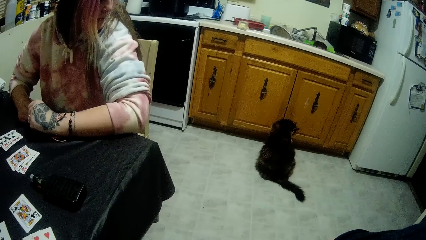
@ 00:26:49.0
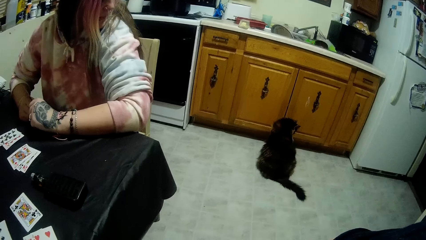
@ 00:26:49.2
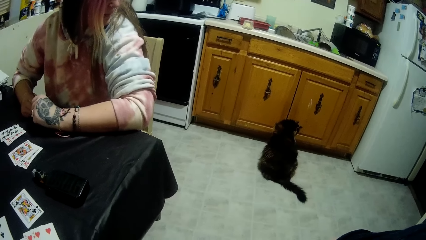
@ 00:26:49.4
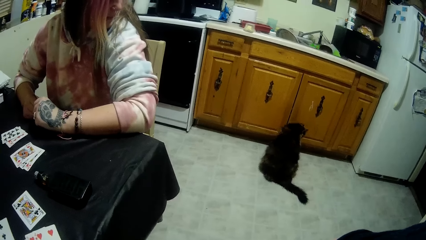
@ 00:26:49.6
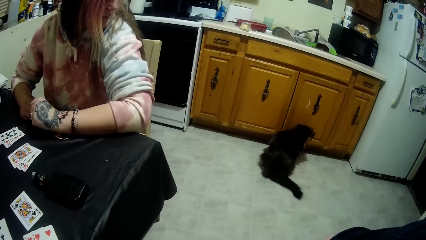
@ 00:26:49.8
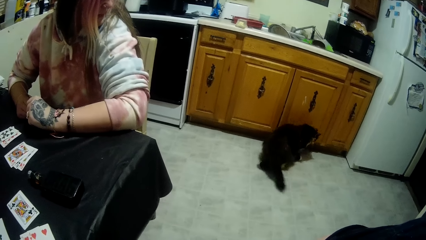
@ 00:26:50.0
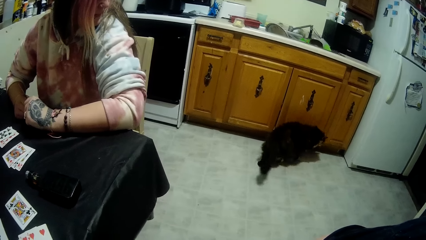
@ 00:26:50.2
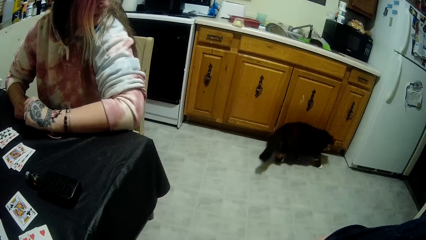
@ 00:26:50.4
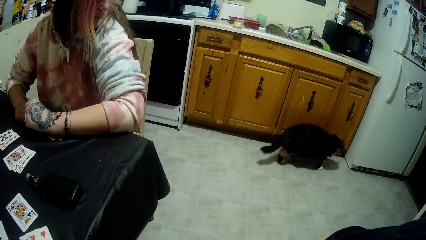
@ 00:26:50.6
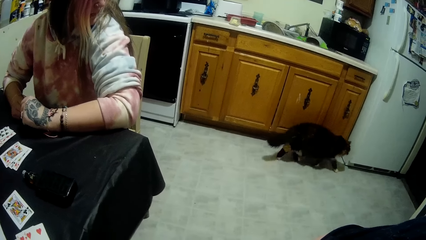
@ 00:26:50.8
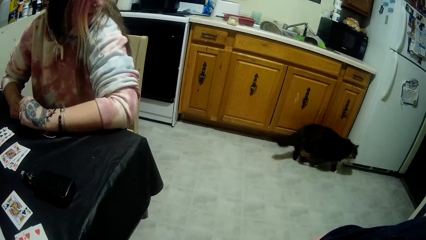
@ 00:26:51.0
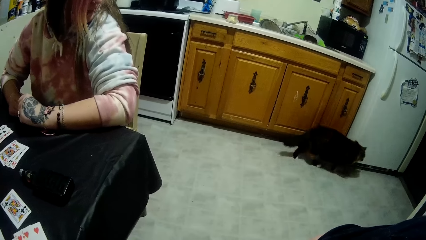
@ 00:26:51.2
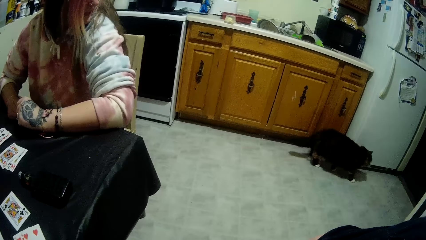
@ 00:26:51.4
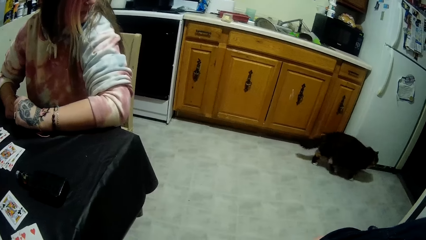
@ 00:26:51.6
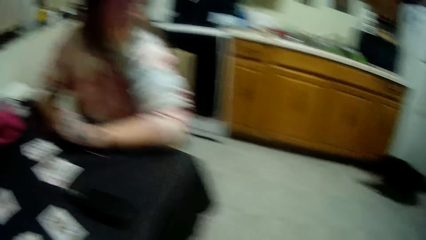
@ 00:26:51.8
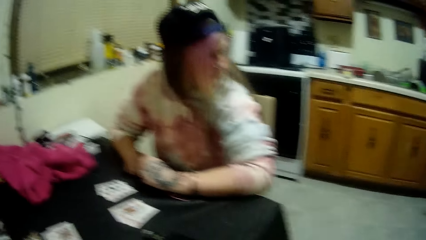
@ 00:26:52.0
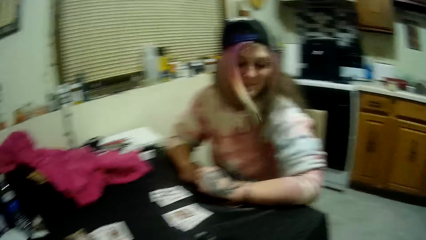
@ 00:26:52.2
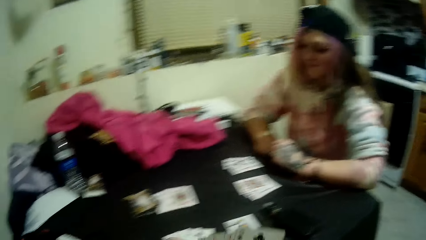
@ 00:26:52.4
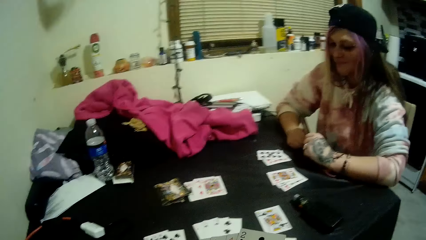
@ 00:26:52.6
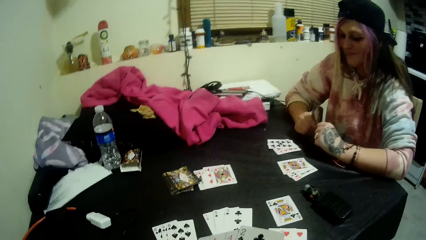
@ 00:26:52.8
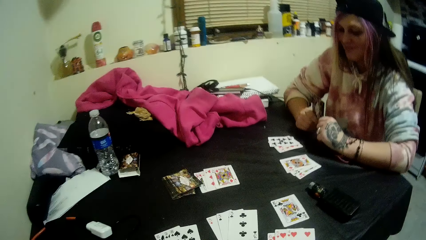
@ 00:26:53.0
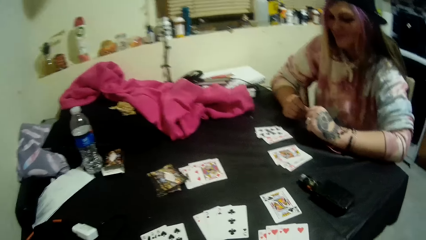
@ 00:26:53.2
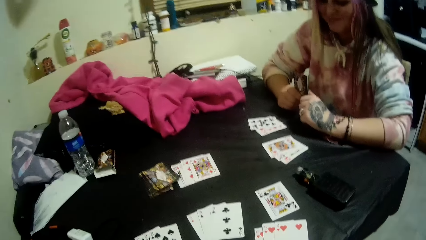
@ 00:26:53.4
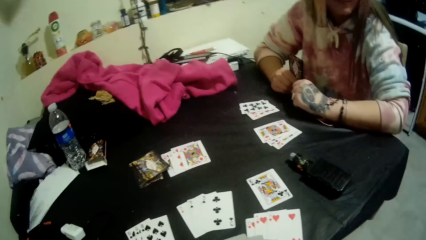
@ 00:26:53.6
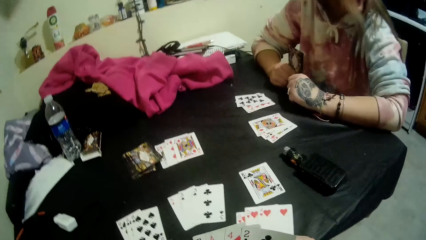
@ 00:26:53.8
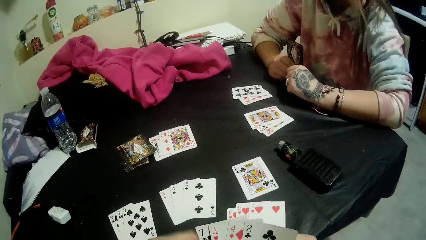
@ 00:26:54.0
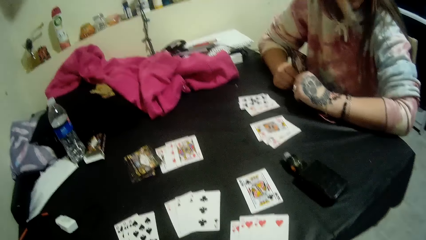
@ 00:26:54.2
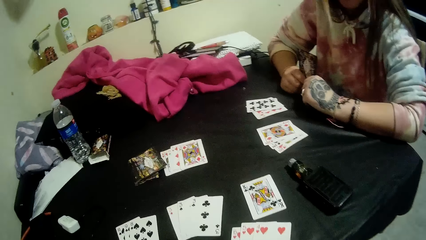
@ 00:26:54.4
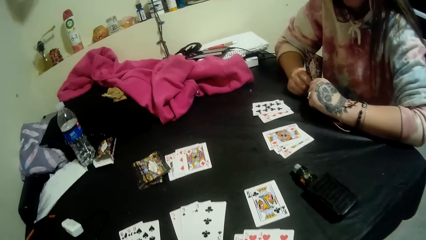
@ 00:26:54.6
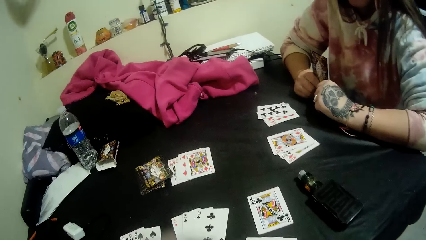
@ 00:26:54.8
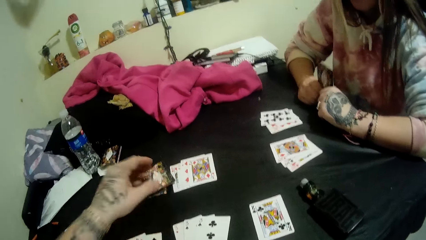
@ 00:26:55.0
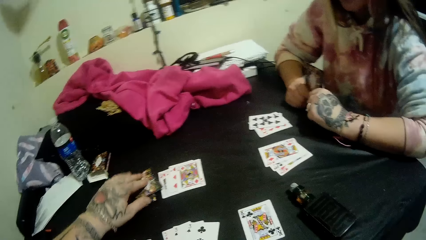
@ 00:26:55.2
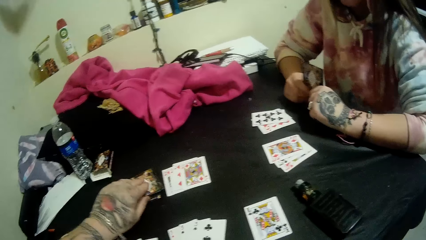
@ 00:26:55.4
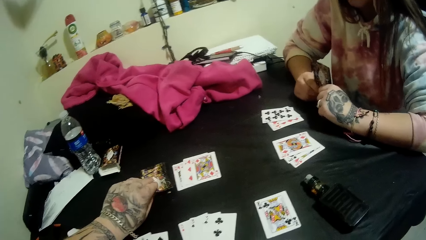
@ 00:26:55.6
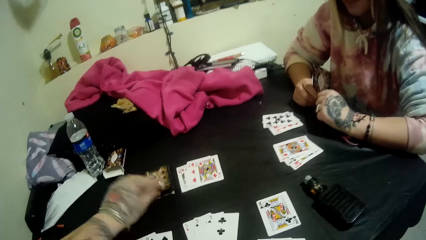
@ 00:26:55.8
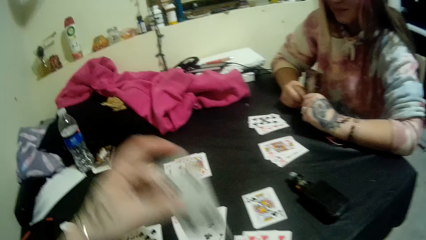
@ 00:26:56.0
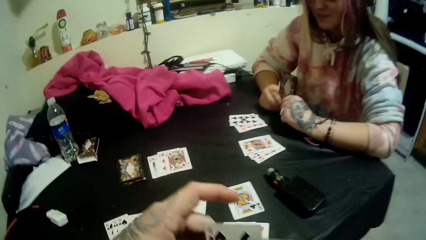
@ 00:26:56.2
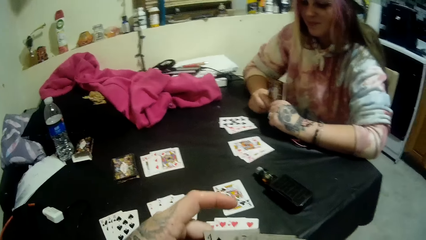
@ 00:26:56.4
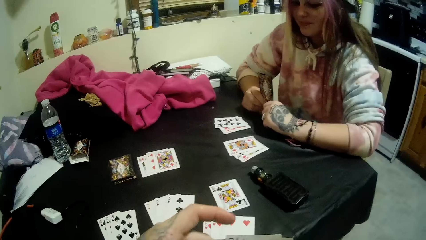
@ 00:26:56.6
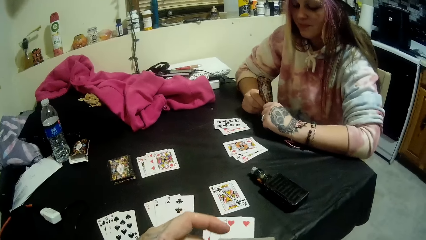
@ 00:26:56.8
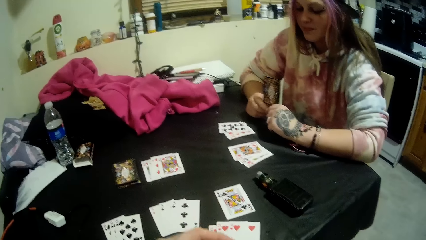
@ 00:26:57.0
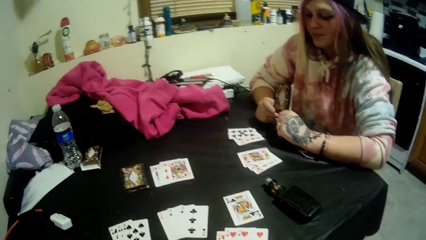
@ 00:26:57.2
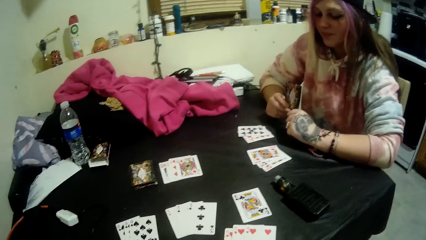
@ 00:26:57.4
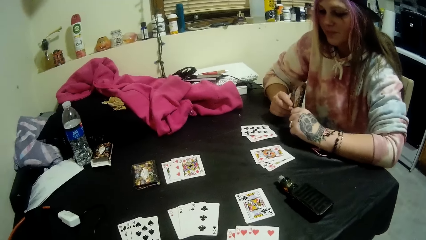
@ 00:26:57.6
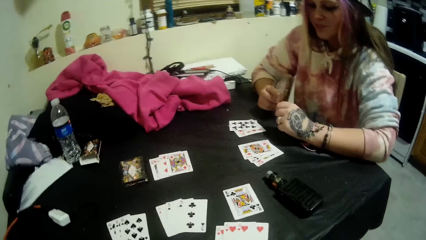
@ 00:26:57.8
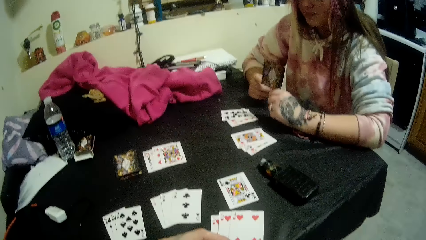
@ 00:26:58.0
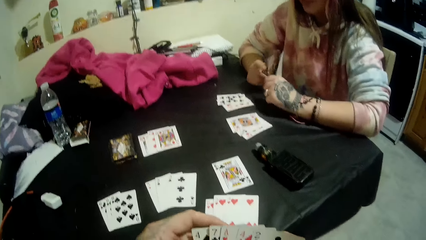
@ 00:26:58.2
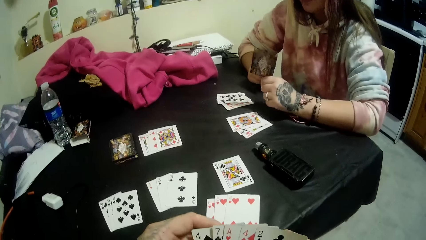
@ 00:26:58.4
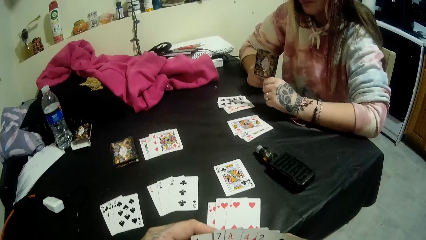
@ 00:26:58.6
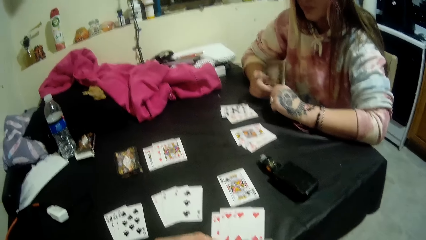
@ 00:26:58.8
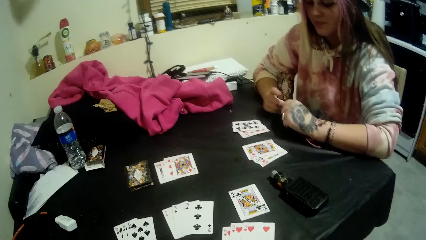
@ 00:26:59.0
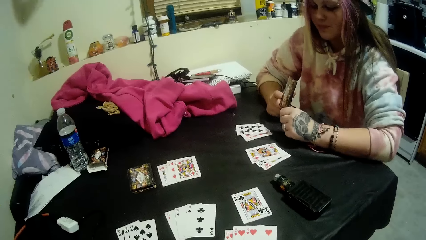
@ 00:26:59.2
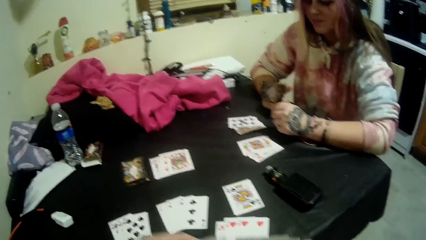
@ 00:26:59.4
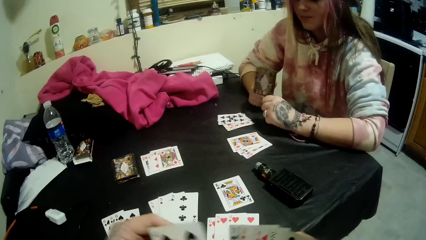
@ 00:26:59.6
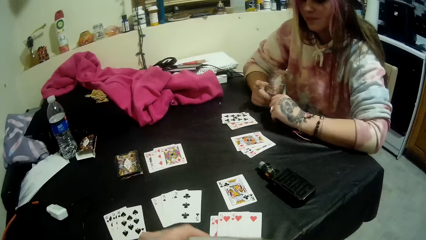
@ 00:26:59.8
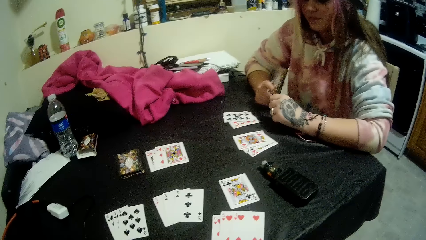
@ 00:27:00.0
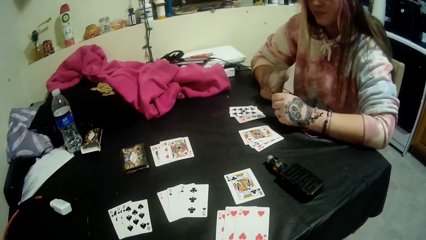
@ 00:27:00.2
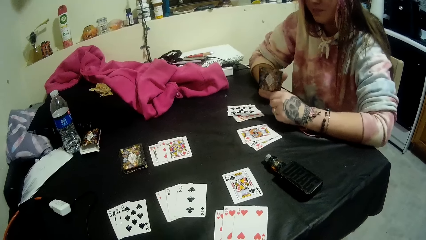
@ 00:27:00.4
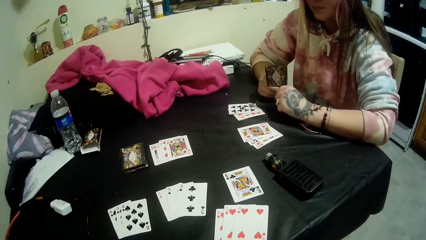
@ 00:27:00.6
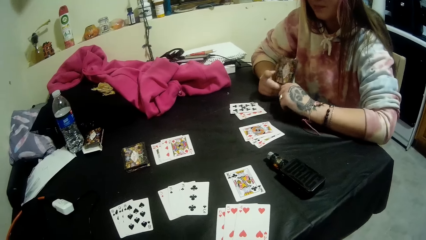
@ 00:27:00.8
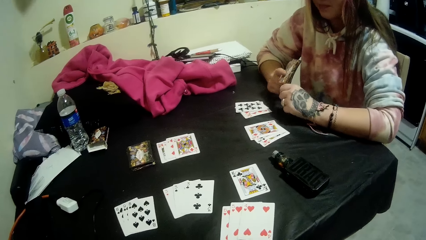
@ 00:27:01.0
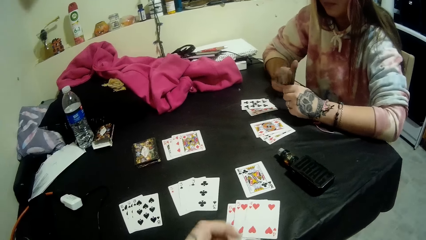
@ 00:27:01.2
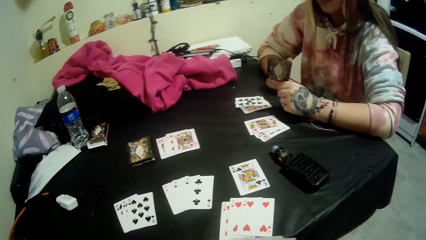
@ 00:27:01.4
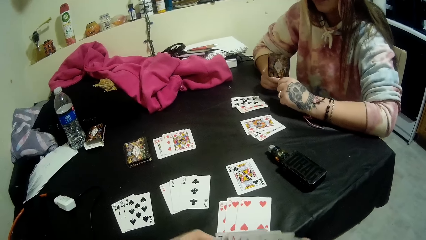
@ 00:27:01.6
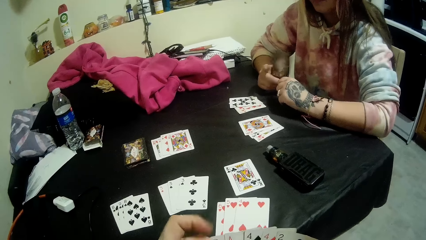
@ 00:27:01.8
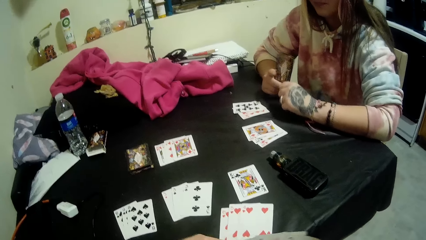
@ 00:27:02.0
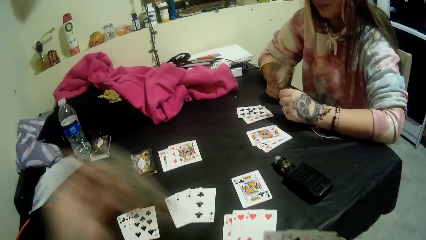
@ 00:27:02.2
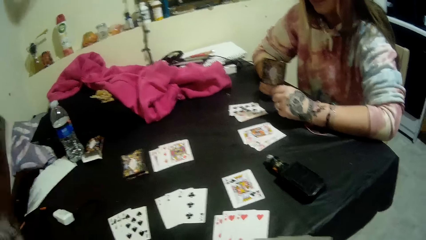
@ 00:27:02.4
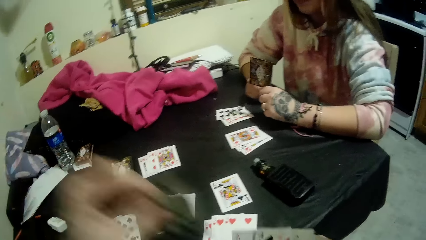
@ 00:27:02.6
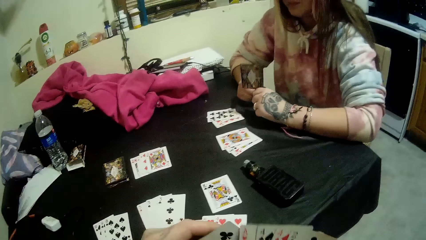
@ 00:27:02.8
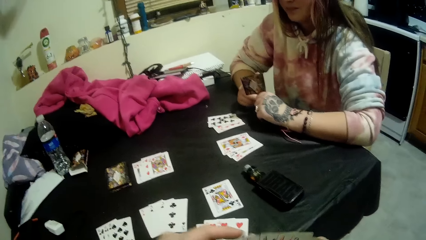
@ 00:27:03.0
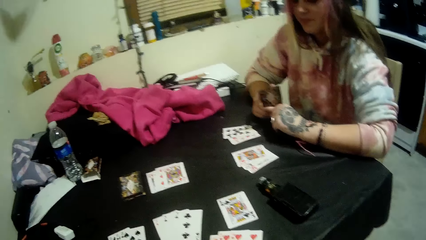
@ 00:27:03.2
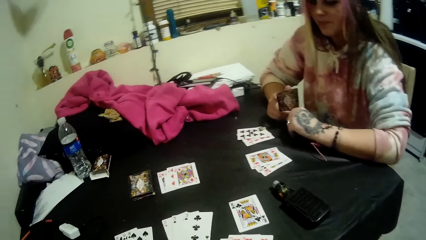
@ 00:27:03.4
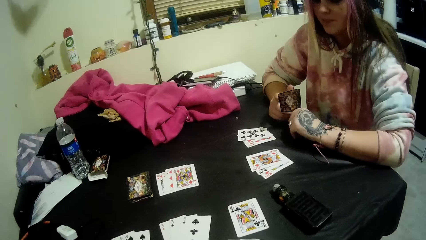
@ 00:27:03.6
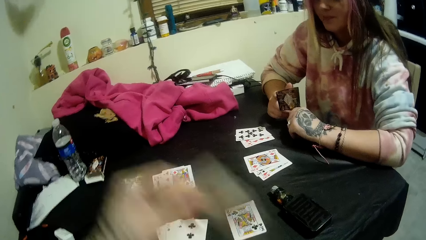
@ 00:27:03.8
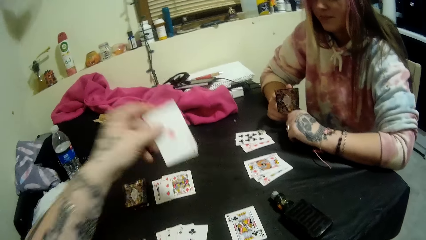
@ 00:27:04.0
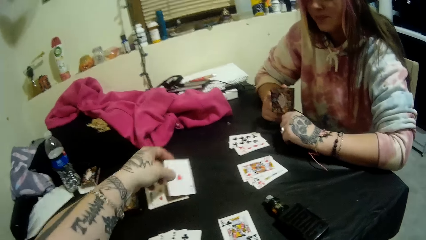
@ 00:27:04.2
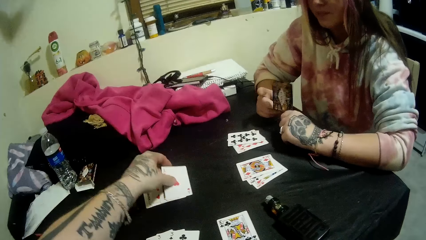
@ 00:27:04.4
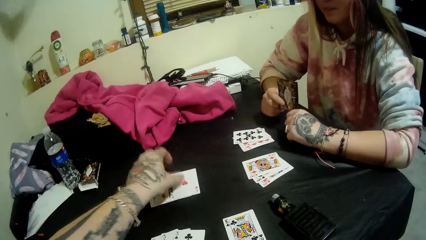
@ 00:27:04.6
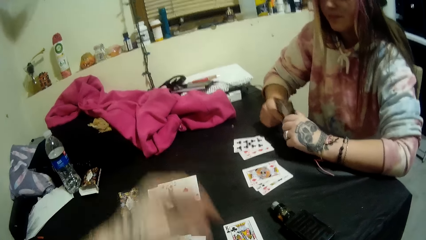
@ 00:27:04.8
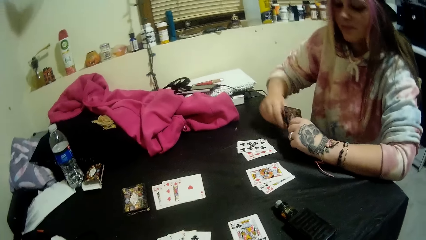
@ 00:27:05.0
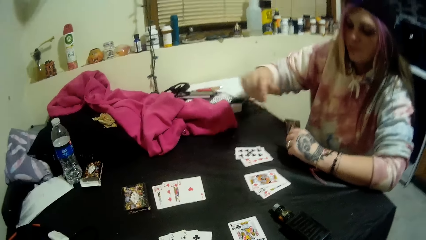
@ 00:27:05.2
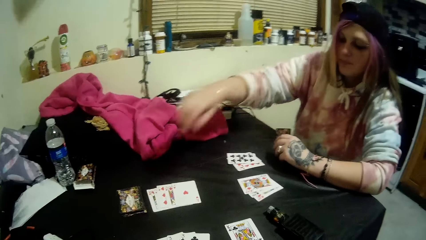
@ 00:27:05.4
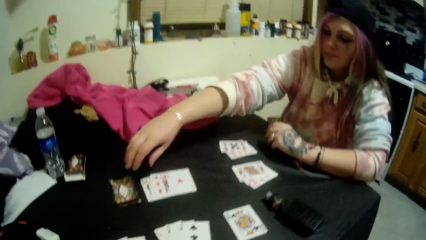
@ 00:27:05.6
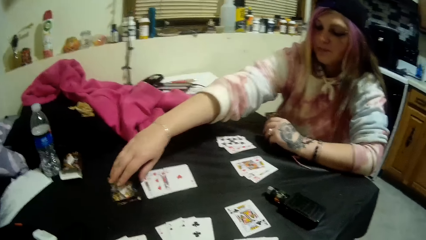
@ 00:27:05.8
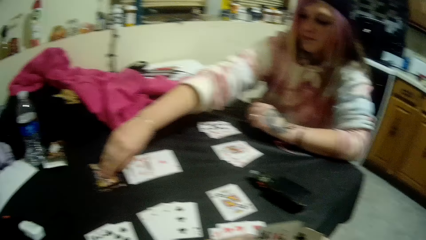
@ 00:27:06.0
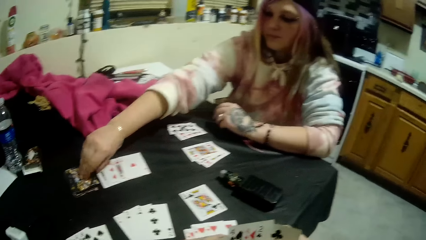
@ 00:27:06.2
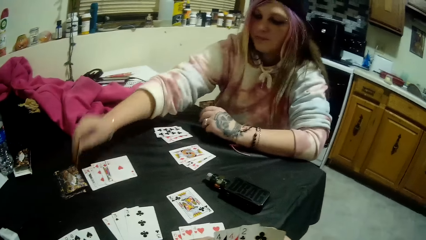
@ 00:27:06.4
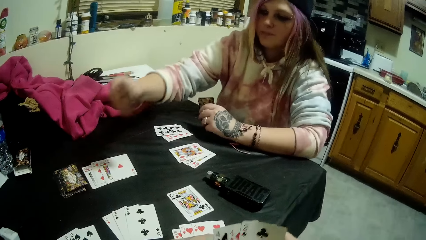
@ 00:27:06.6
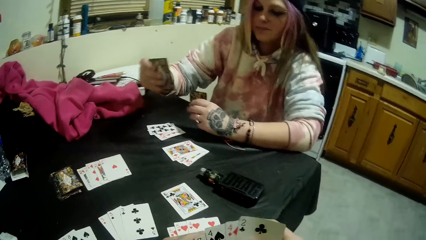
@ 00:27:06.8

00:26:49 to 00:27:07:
The cat walks towards the fridge. The camera wearer stares on the table. He picks another card from the stack of cards with his left hand. He holds the cards in both hands. He aligns the cards. He drops another card onto the table beside the stack of cards with his left hand. He holds the cards in both hands. A lady picks another card from the stack on the table with her right hand.
